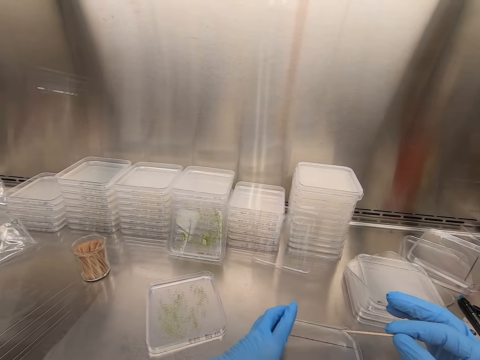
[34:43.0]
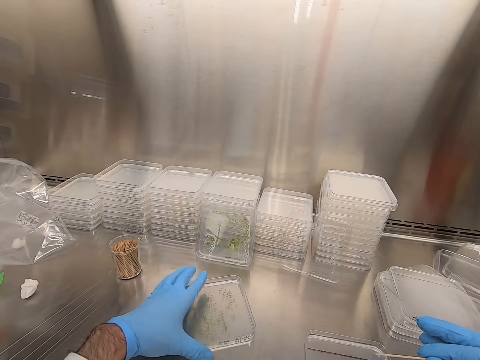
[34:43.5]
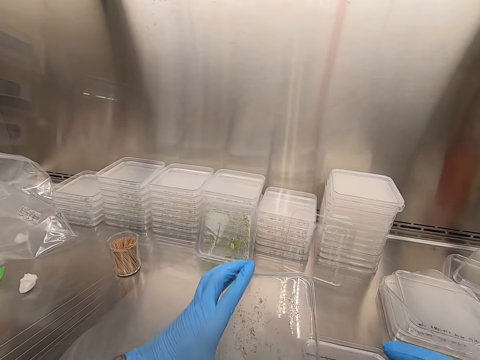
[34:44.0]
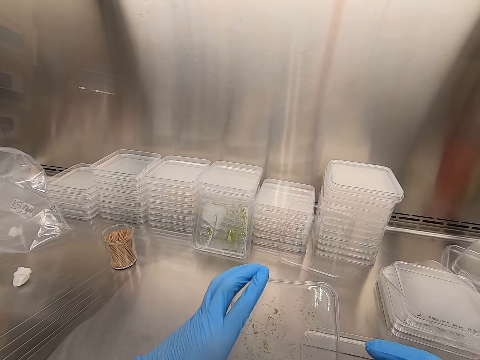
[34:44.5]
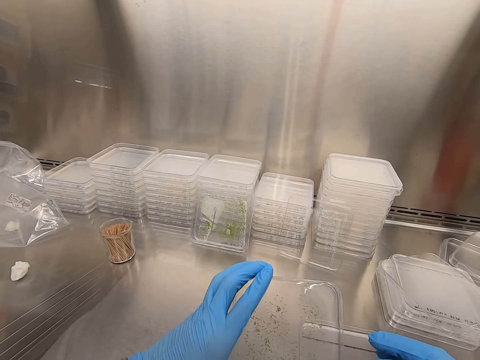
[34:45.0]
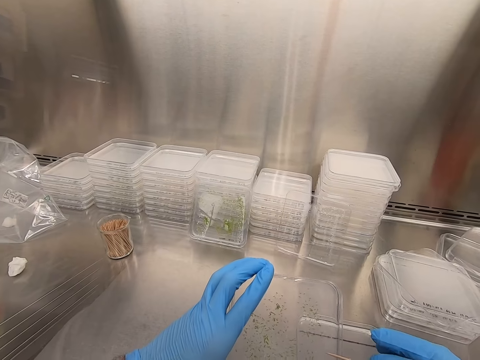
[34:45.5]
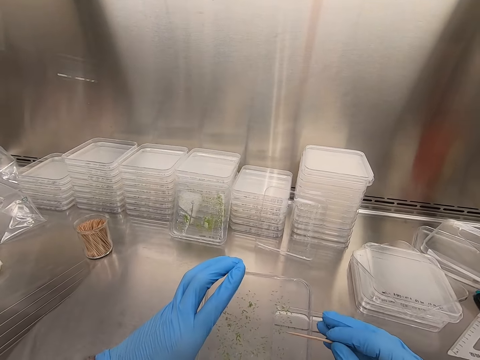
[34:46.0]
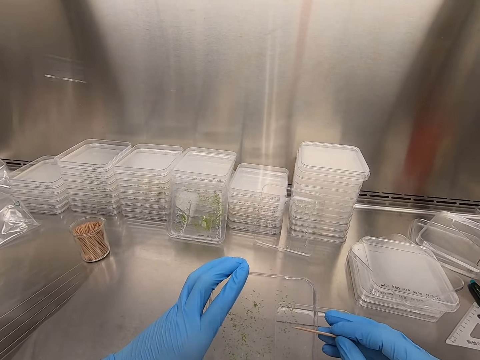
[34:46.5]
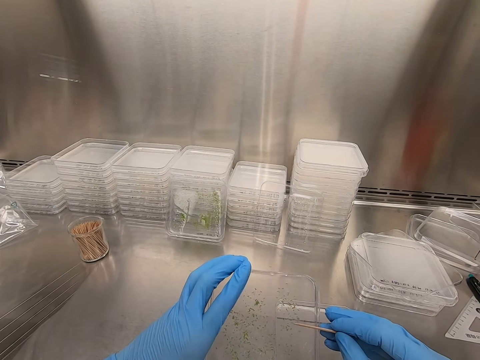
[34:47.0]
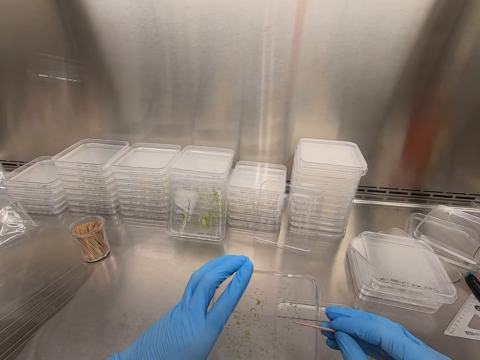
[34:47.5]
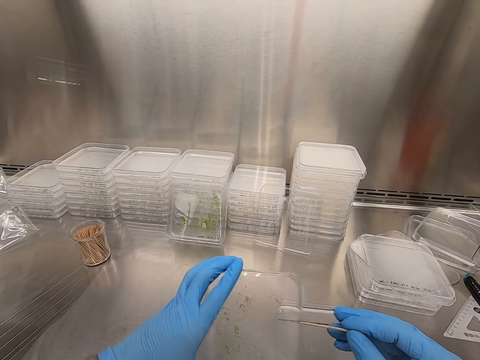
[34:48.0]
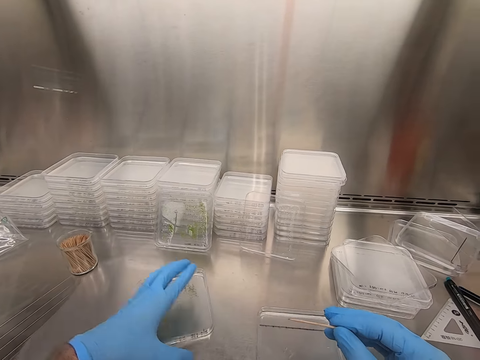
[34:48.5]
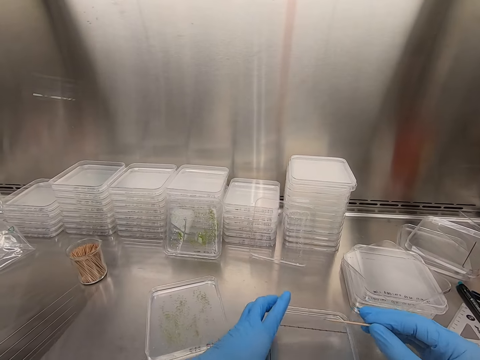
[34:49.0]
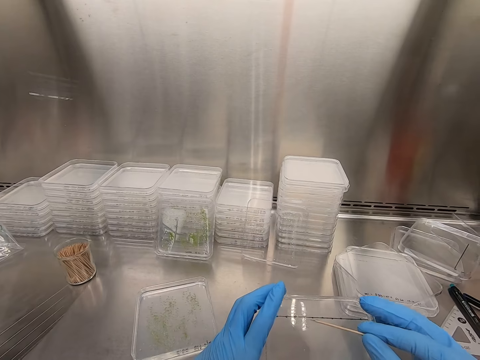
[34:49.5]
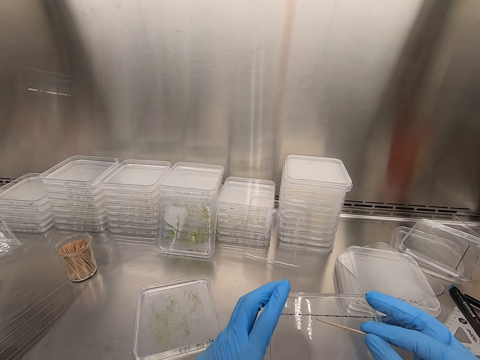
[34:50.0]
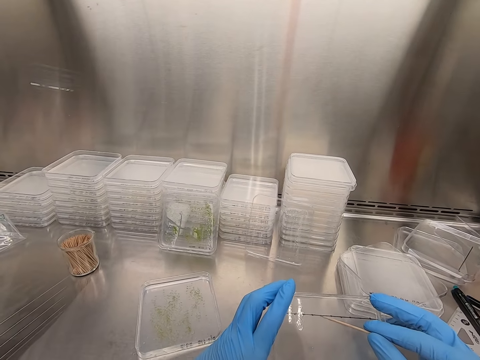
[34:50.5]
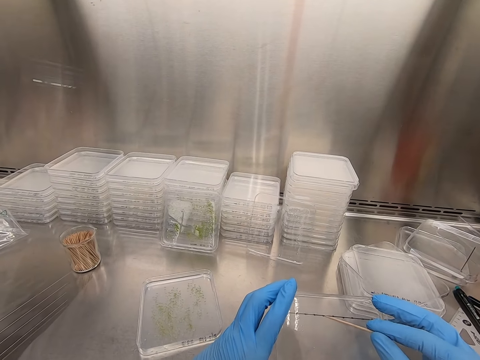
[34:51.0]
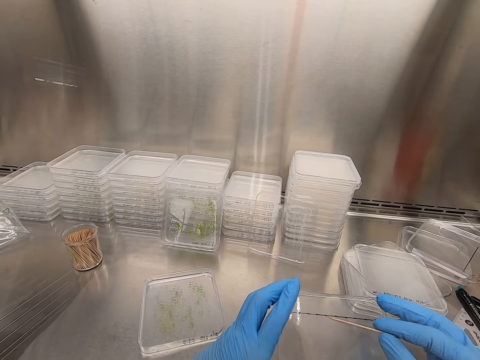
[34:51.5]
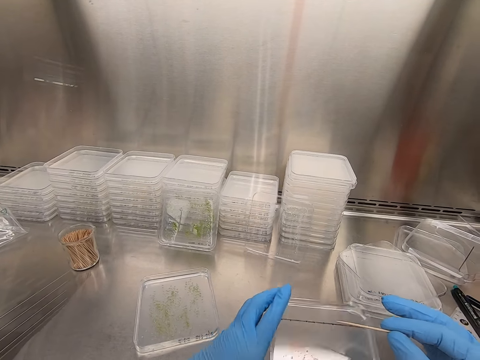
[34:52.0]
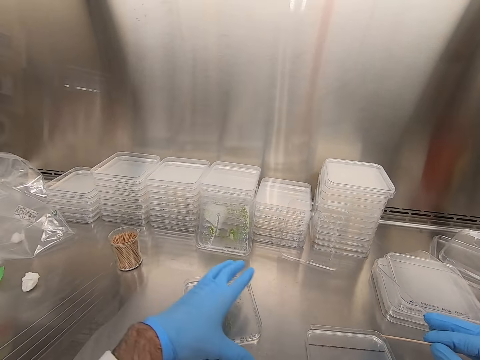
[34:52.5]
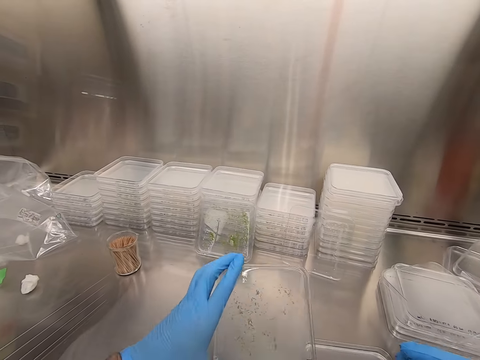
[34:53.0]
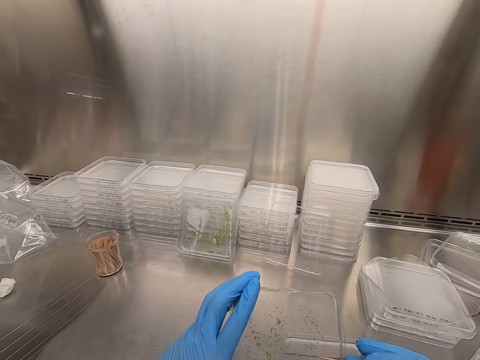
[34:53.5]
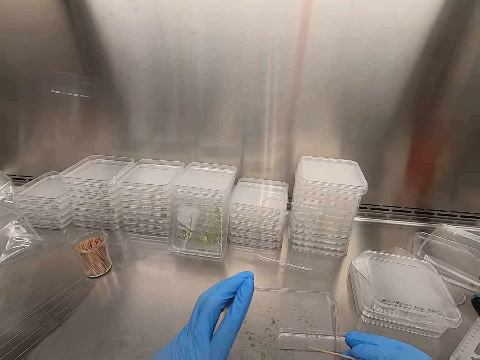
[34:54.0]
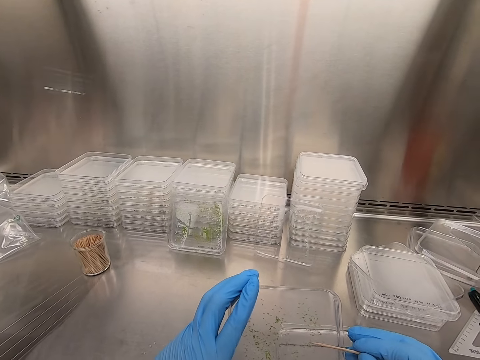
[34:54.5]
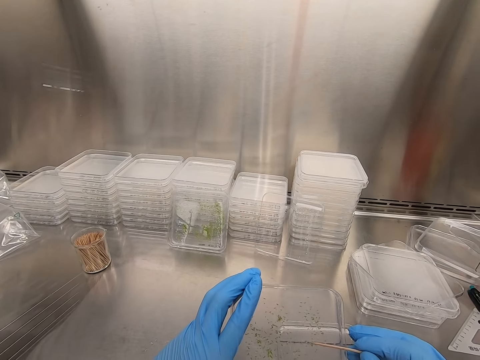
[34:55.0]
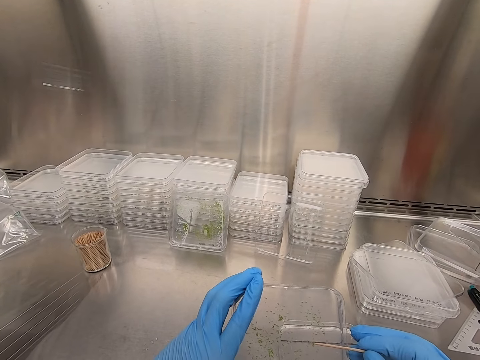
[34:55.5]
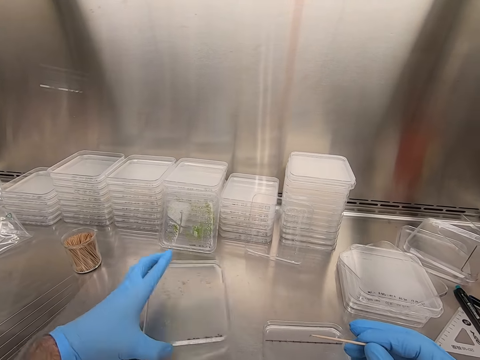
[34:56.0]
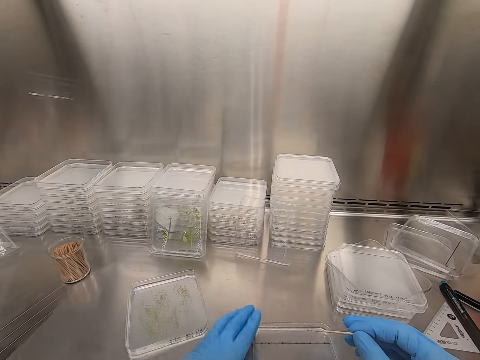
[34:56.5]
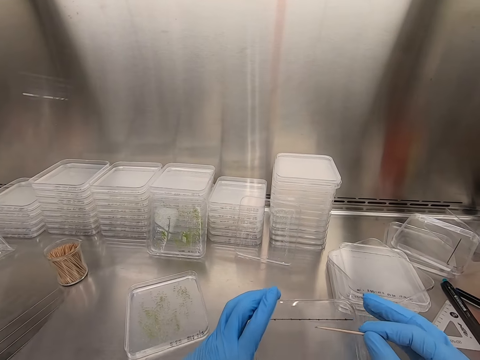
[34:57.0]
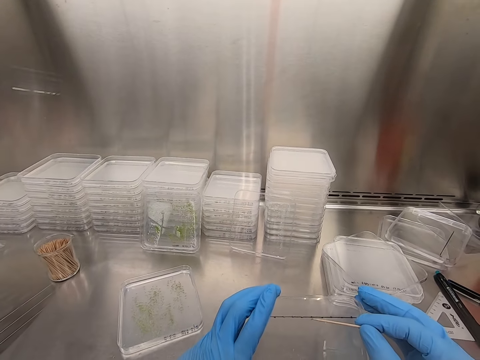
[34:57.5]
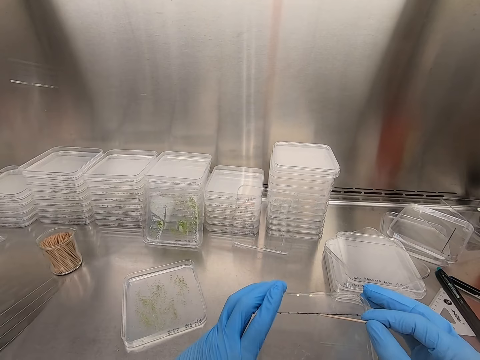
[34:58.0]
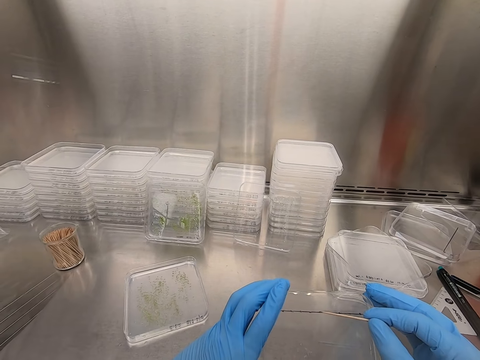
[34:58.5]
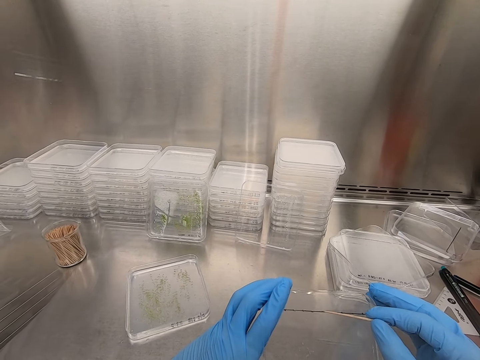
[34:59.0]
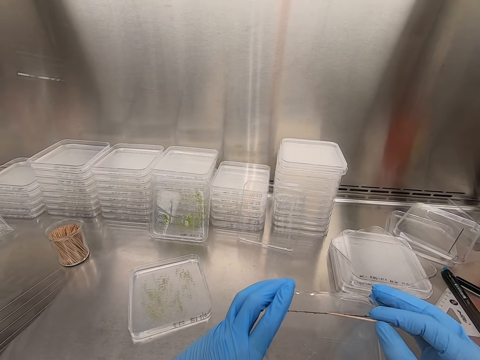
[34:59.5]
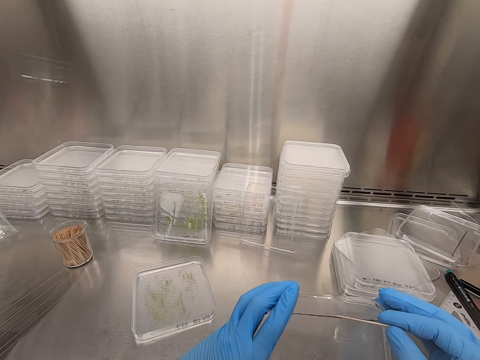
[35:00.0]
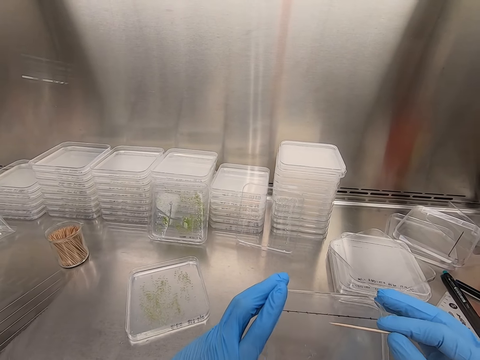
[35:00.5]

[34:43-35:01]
The camera wearer picks up the acrylic sheet. They pick particles from the acrylic sheet. They drop the acrylic sheet on the table. They pick particles from the acrylic sheet. They pick up the acrylic sheet on the table. They pick particles from the acrylic board. They put the acrylic sheet on the table. They pick up the acrylic sheet. They remove particles from the acrylic sheet.

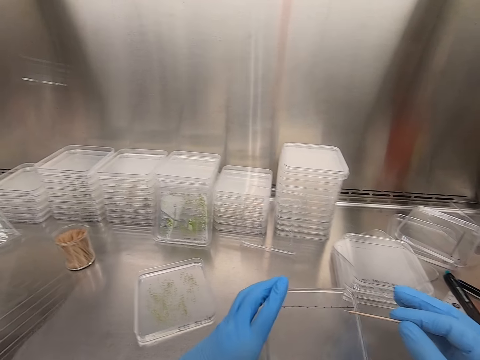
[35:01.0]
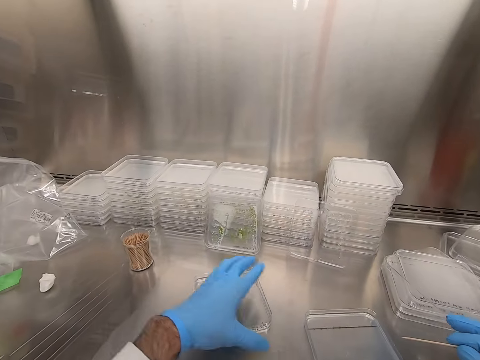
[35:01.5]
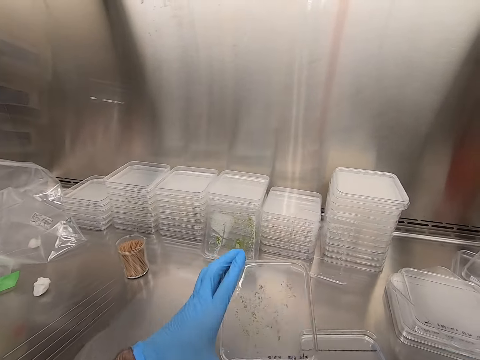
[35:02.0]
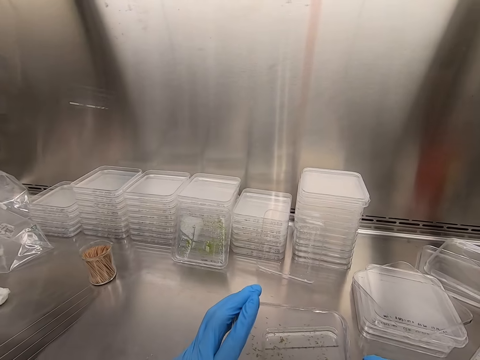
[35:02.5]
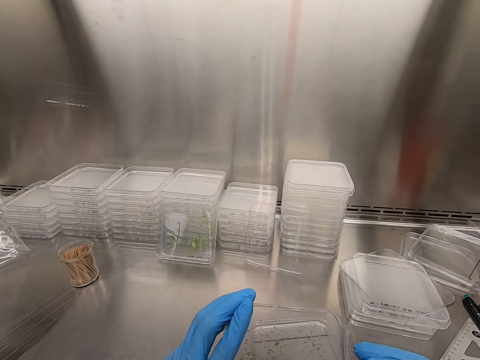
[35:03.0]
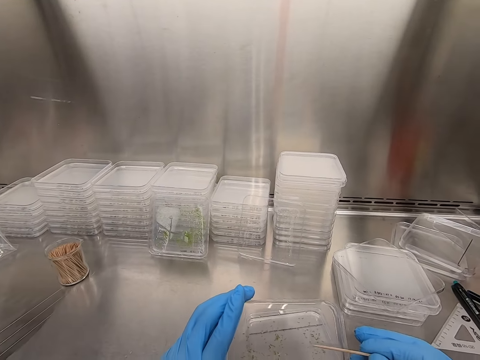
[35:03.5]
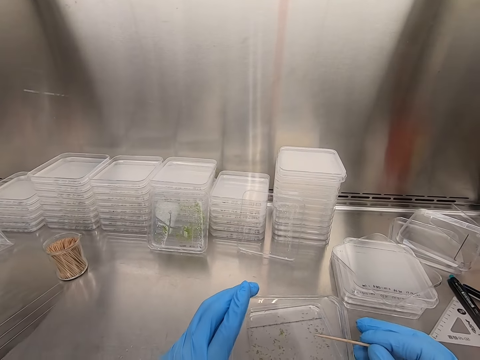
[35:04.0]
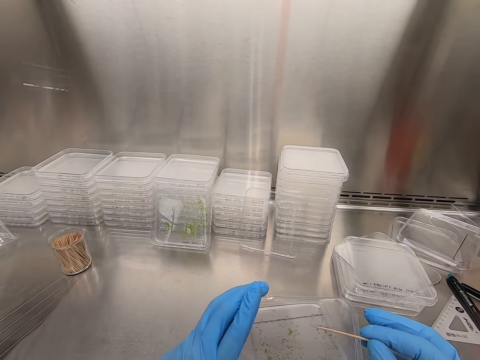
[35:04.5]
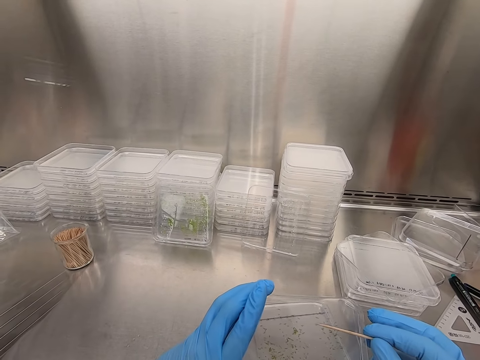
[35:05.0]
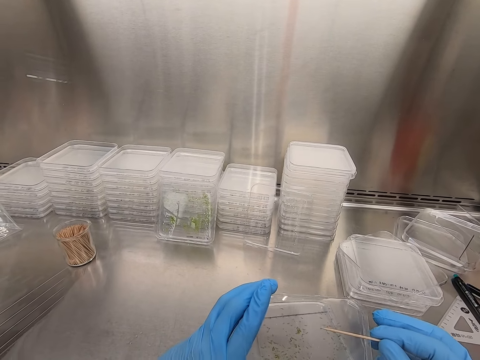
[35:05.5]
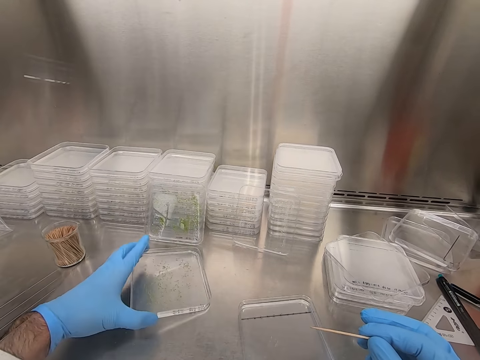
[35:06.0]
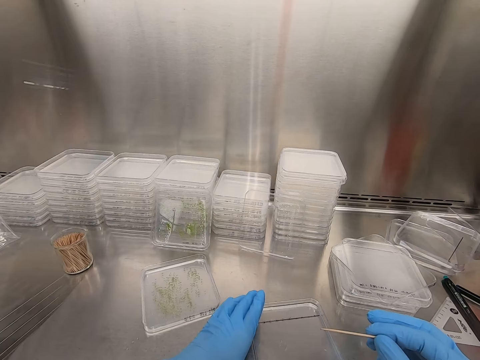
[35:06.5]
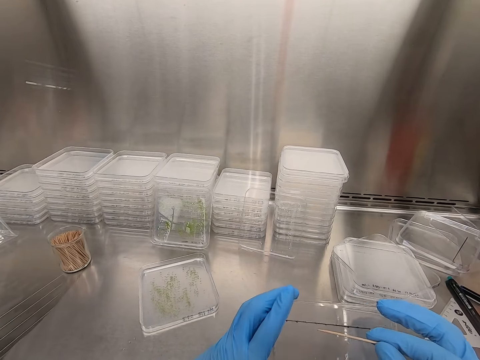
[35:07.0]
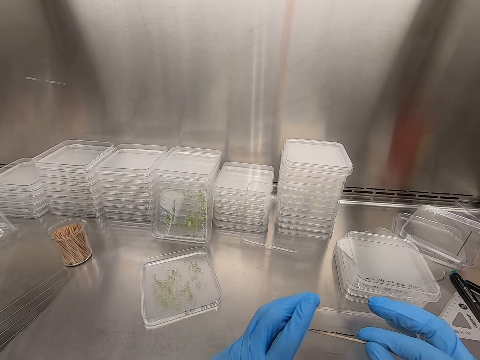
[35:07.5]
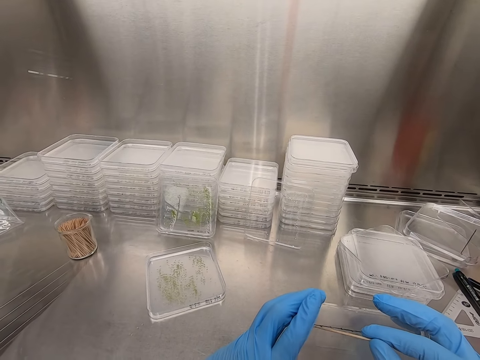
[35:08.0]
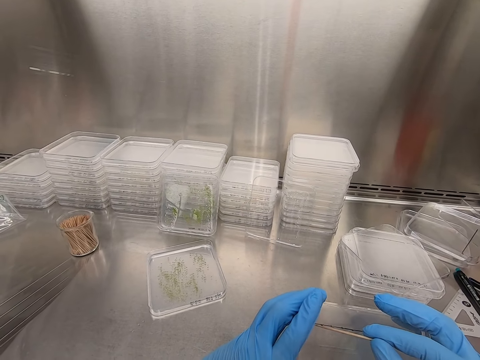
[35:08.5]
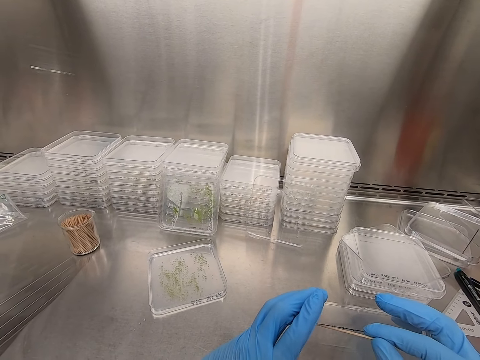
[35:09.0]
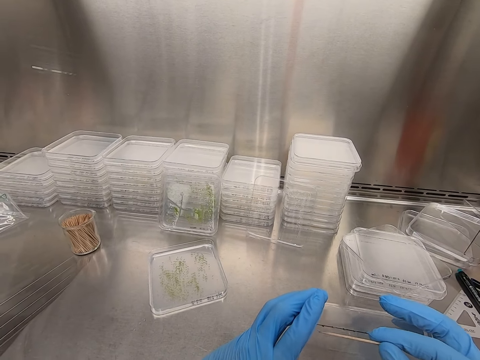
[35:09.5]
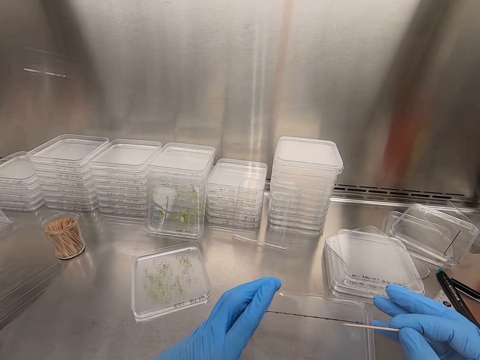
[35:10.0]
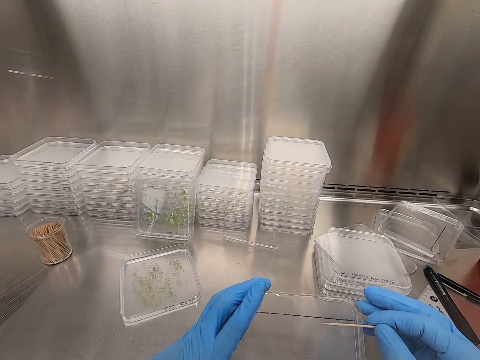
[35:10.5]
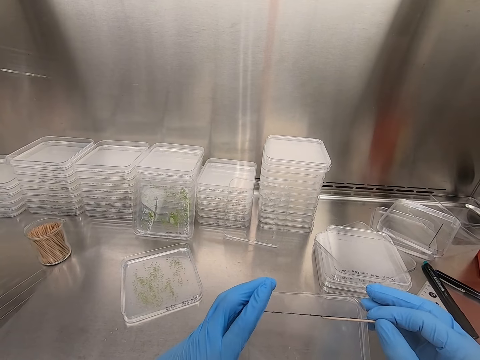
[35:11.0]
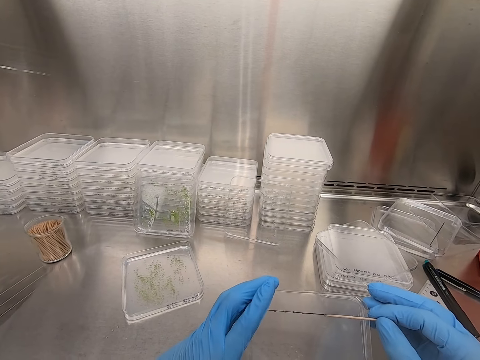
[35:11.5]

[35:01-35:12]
The camera wearer picks up the acrylic sheet. They place the acrylic sheet on the table. They pick up the acrylic sheet. They pick particles from the acrylic sheet.
